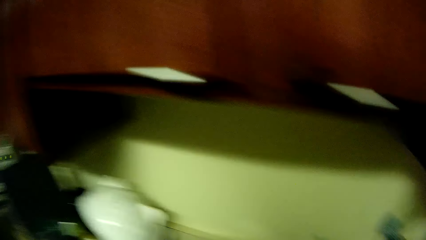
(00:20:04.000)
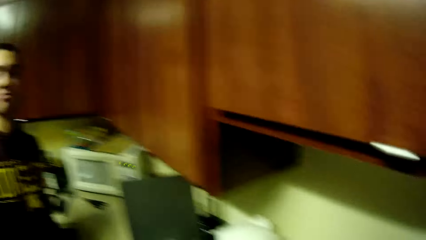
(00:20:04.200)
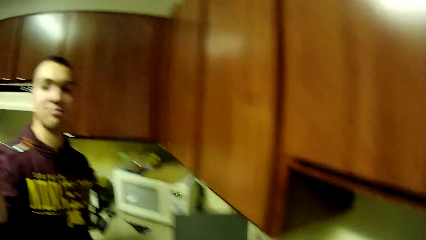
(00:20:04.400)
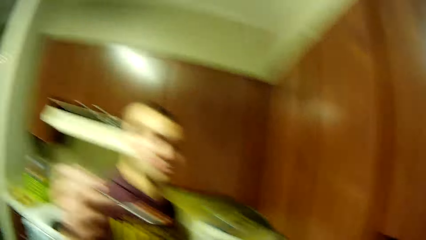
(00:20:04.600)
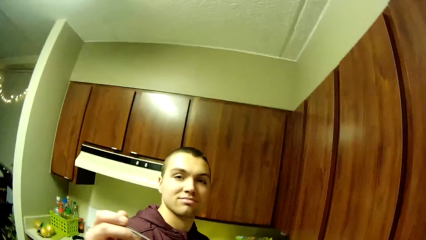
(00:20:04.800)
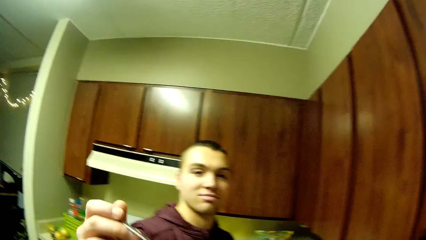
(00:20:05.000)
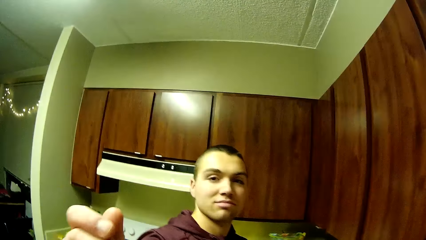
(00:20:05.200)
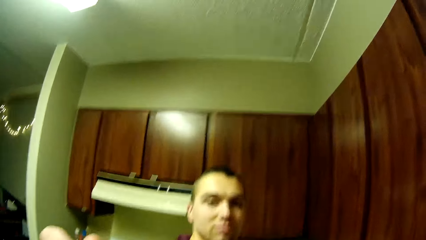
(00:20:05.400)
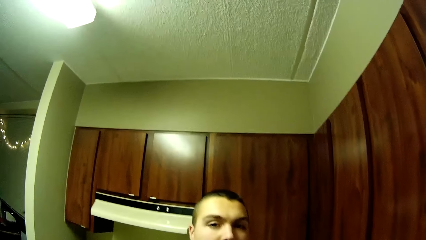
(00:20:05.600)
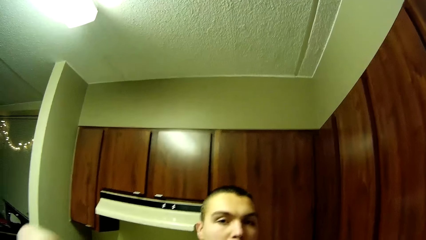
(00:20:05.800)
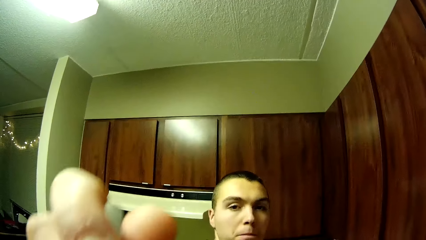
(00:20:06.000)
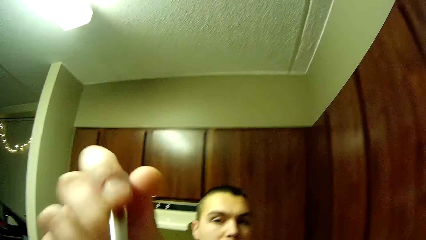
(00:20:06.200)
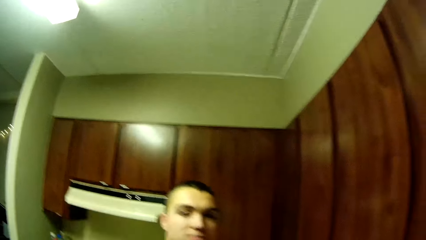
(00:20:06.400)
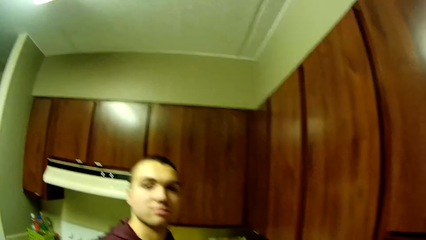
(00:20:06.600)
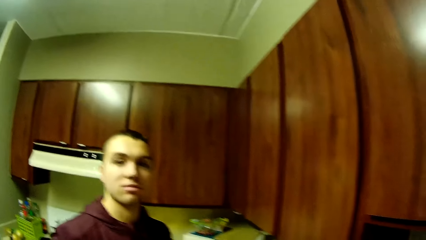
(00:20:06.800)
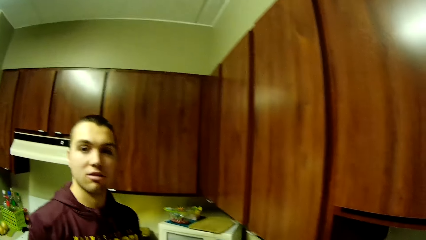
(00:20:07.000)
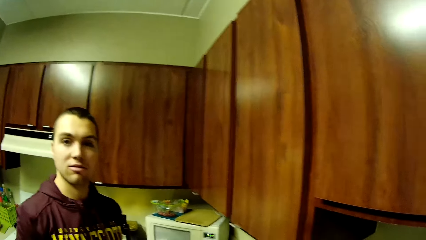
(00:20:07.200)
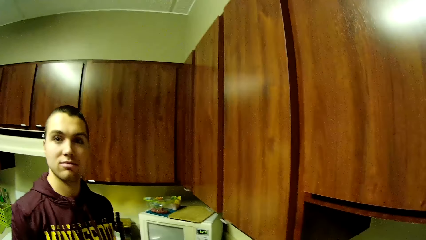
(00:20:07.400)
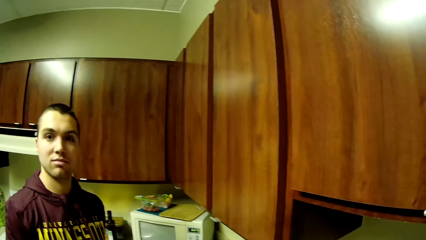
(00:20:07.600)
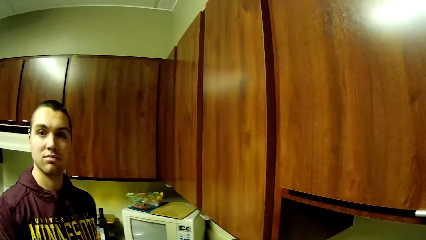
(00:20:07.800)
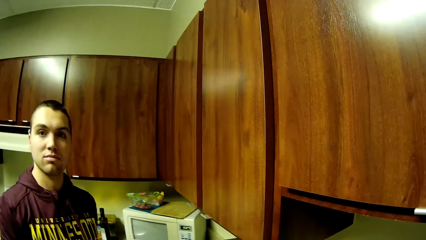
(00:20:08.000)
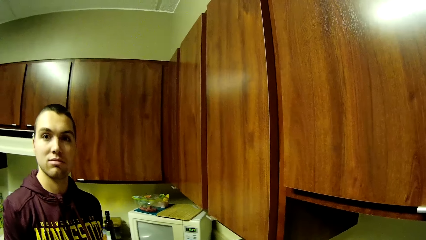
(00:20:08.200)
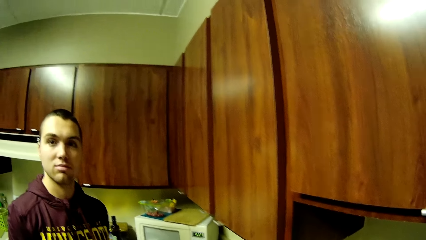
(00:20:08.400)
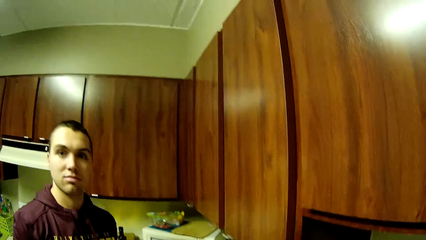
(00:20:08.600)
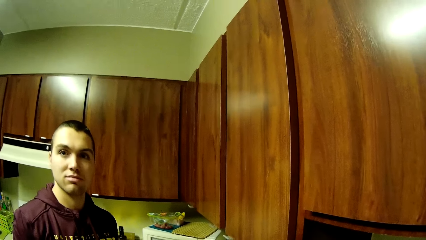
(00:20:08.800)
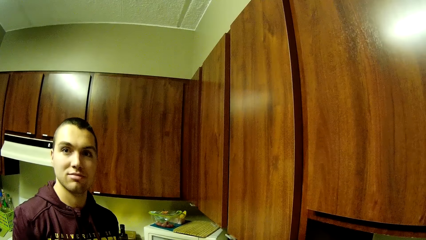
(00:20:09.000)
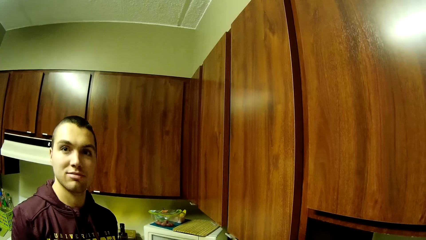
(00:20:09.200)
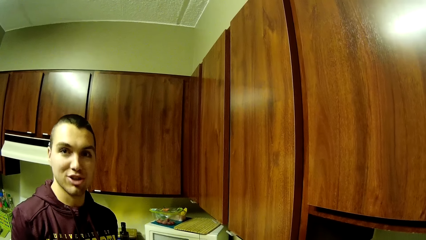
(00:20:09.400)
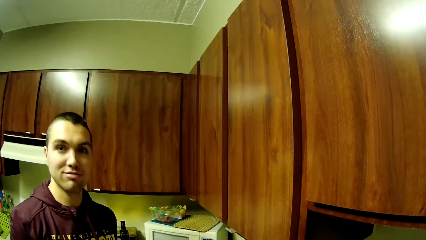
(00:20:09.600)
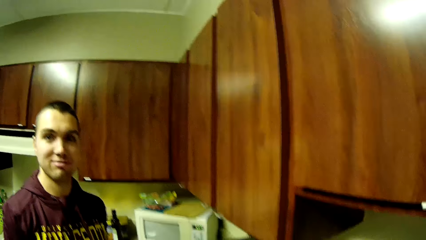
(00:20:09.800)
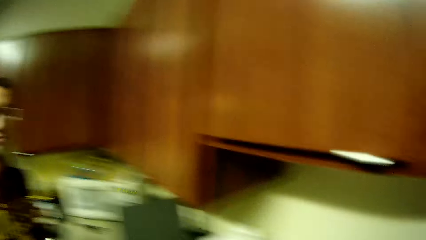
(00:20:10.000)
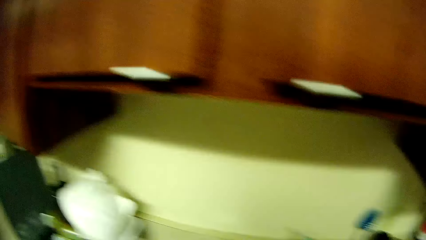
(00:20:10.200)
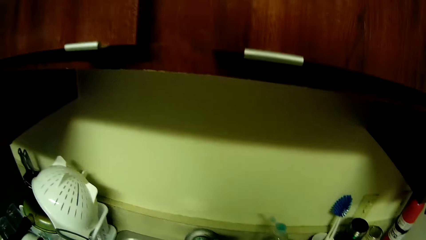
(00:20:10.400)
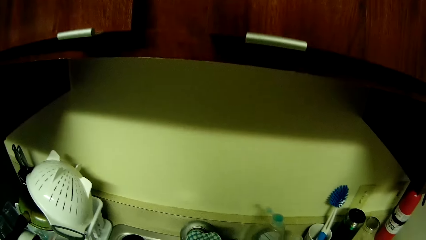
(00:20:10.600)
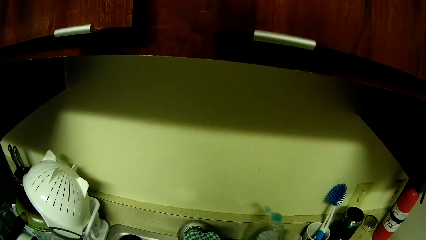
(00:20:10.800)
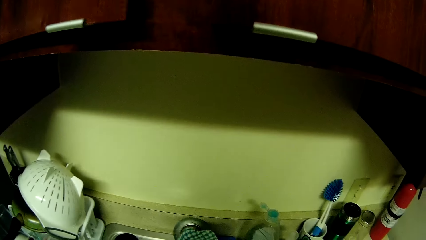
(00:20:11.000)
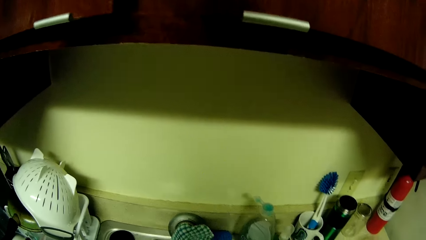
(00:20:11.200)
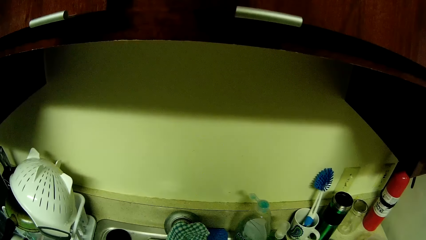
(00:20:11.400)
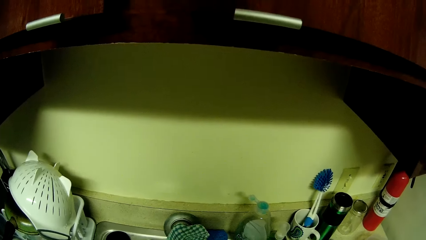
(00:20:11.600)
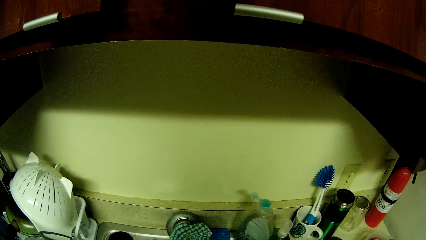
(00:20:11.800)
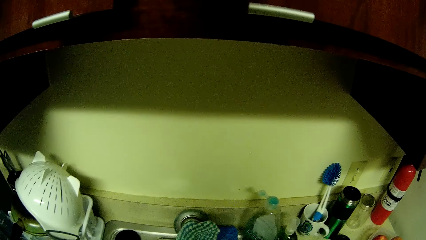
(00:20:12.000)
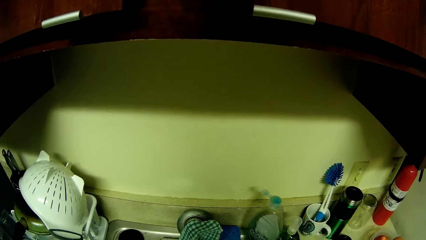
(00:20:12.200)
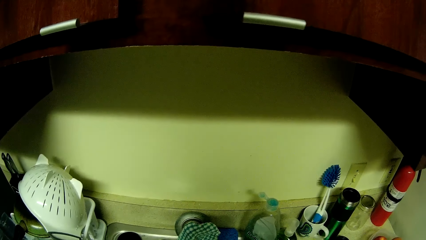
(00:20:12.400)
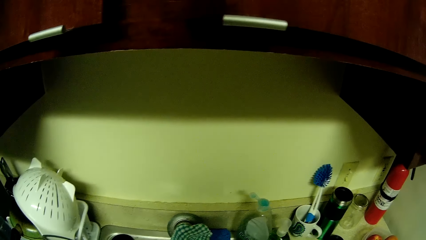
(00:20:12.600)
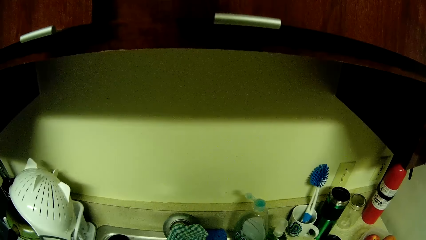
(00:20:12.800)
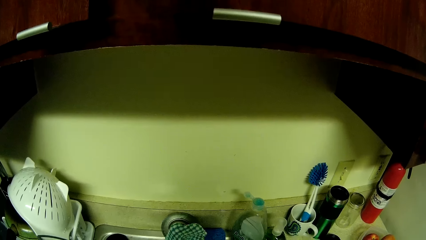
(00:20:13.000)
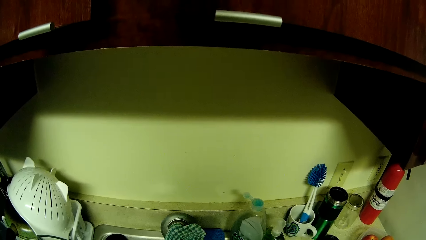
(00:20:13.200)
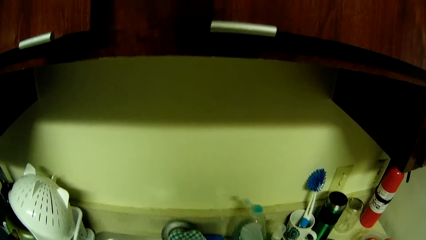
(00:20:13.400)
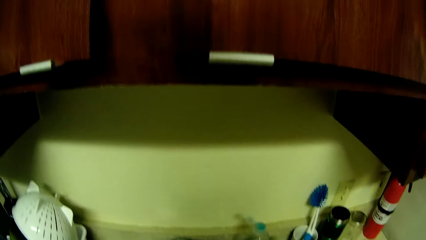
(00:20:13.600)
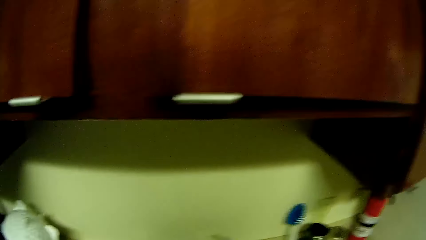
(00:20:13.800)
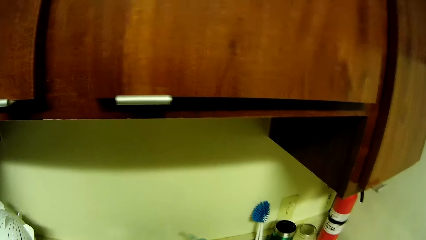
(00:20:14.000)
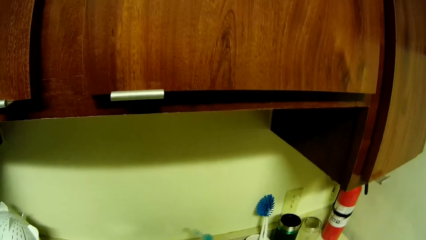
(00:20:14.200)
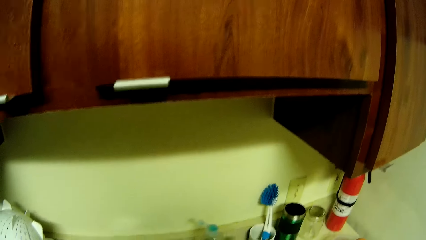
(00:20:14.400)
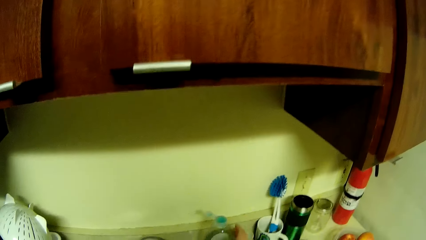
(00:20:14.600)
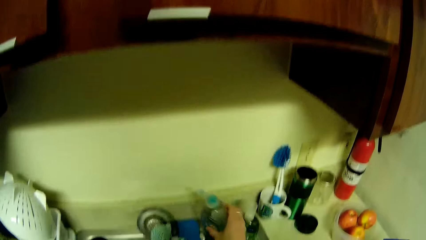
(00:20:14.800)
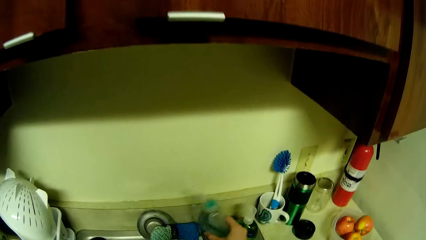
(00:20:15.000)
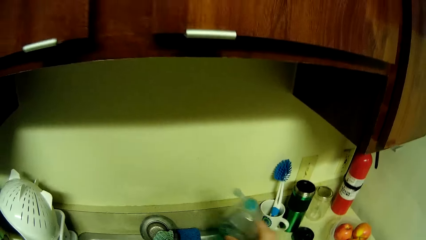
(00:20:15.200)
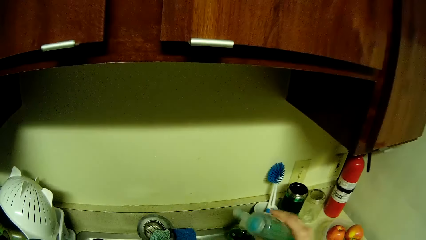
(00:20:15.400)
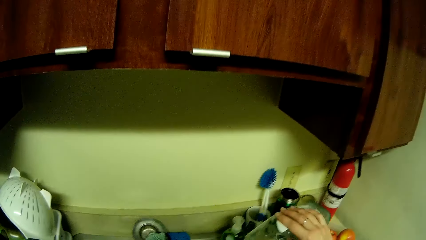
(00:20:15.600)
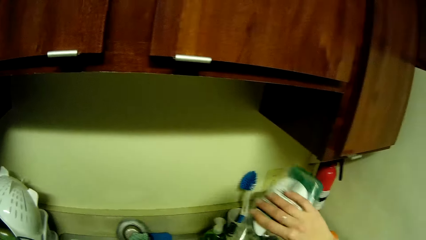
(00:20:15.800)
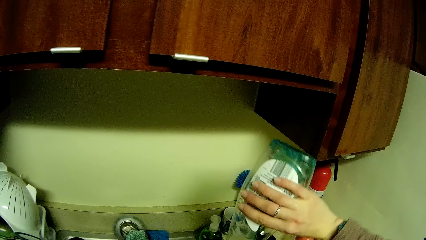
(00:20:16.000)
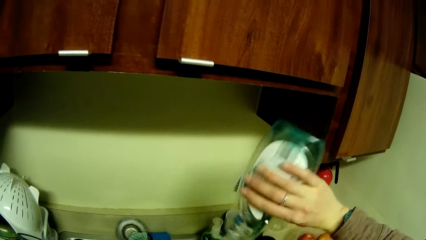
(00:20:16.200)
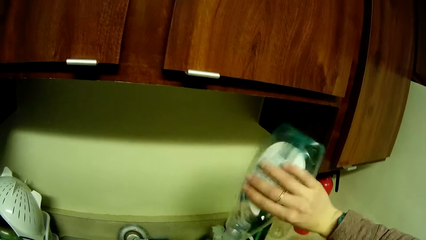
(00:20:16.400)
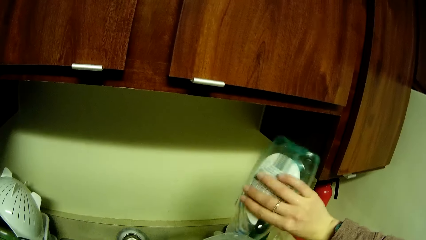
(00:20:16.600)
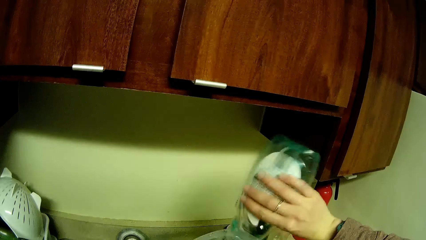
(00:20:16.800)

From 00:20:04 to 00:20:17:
The man feeds the camera wearer with his right hand with a spoon and talks to the camera wearer. He talks to the camera wearer again. The camera wearer washes something. She picks up a kitchen soap from the basin with her right hand. She pours the kitchen soap in a plastic bowl.

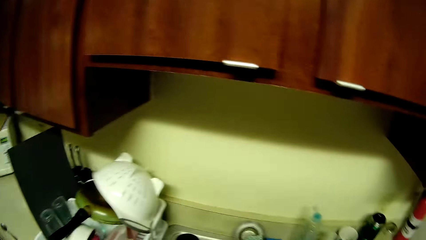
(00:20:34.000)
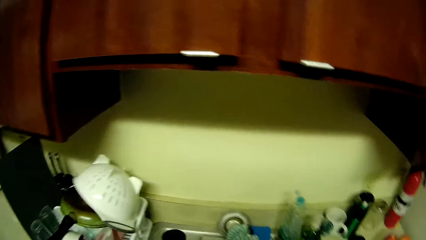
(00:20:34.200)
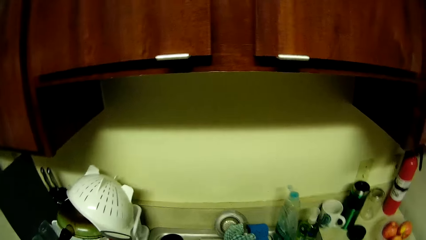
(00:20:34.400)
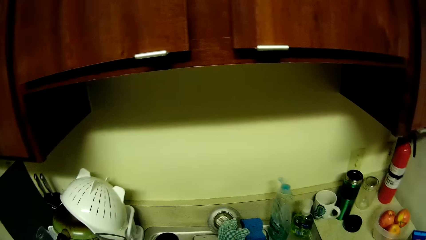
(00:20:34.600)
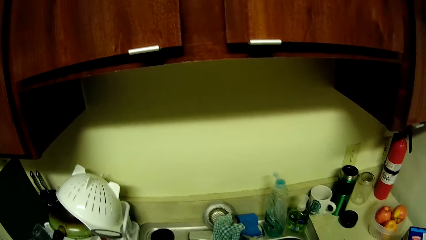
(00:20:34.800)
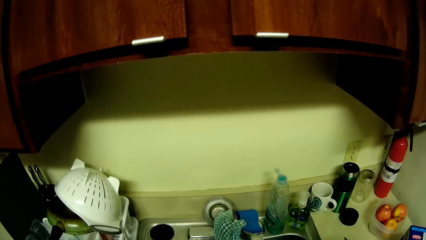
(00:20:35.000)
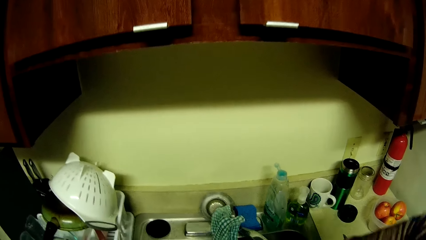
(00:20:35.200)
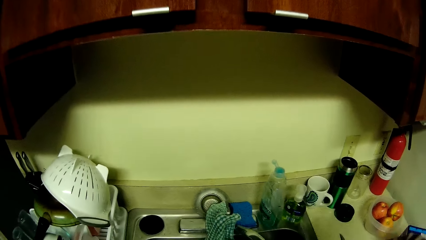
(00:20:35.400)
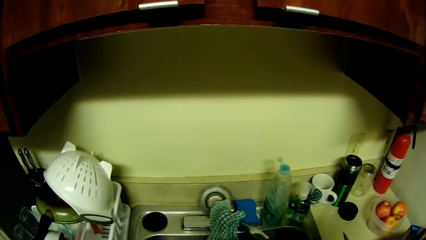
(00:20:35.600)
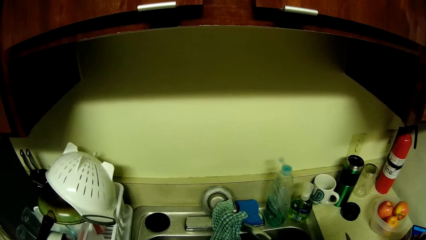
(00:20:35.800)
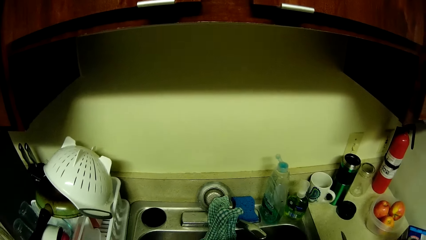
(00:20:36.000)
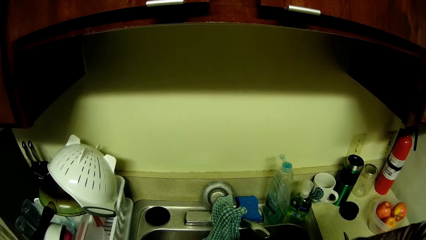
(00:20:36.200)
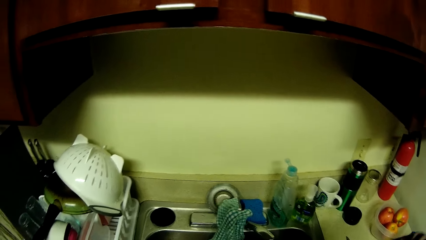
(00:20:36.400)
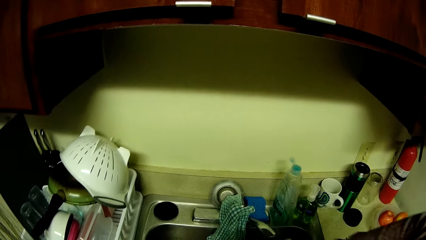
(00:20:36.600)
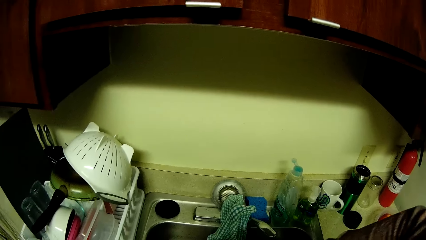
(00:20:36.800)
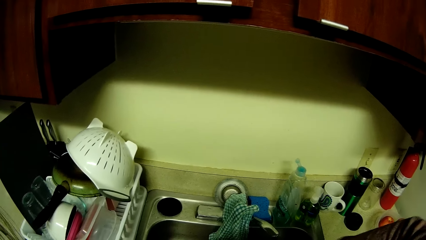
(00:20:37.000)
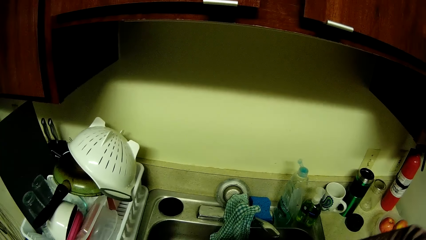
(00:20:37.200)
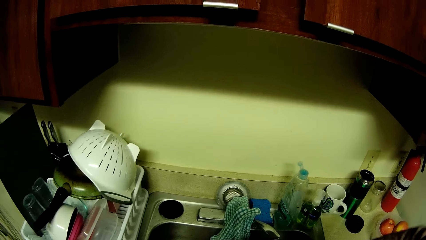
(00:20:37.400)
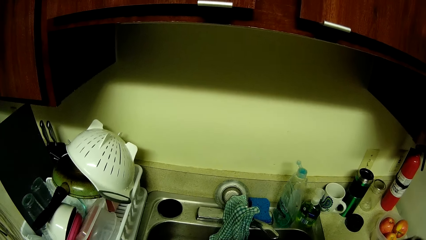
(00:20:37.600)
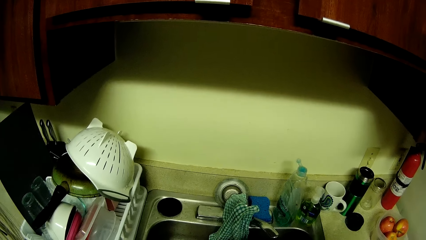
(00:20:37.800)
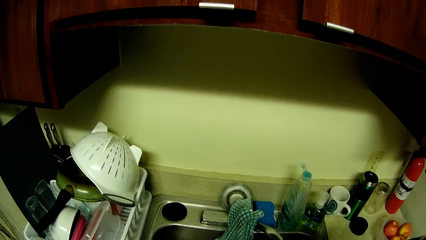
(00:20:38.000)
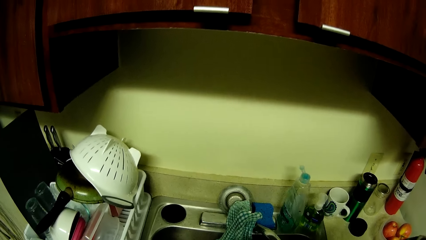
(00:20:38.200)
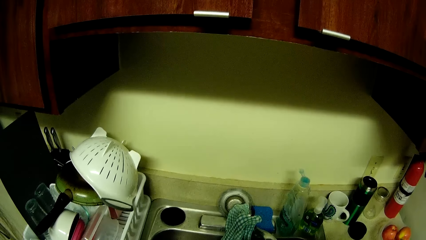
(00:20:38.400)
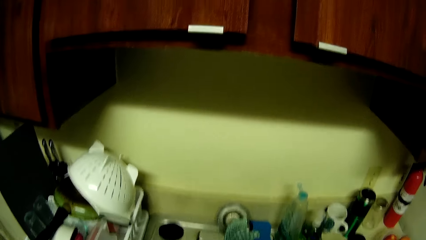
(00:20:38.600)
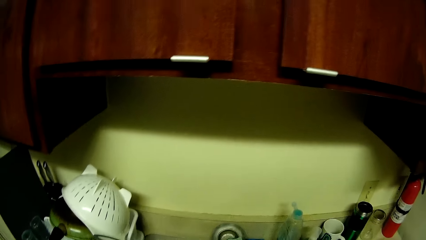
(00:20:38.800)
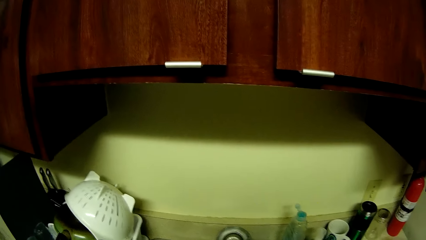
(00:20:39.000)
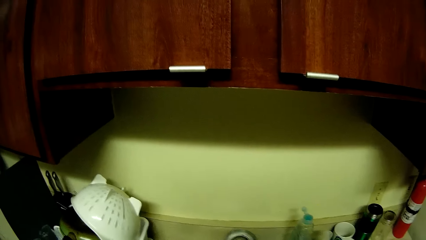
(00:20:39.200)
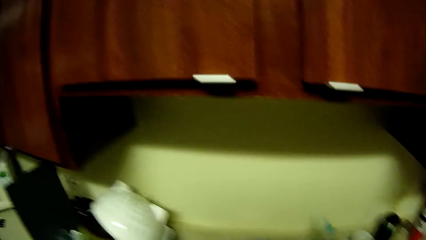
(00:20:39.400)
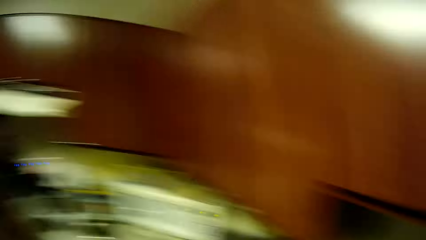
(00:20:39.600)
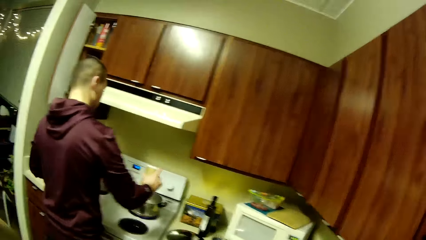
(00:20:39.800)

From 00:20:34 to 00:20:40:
The camera wearer washes the bowl with the flask brush.
